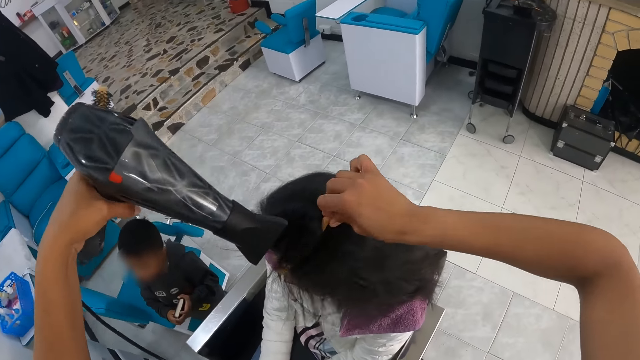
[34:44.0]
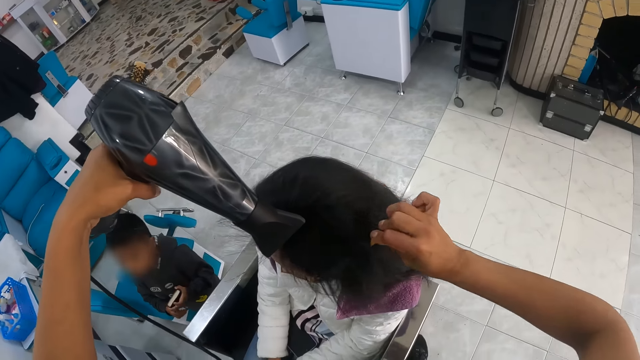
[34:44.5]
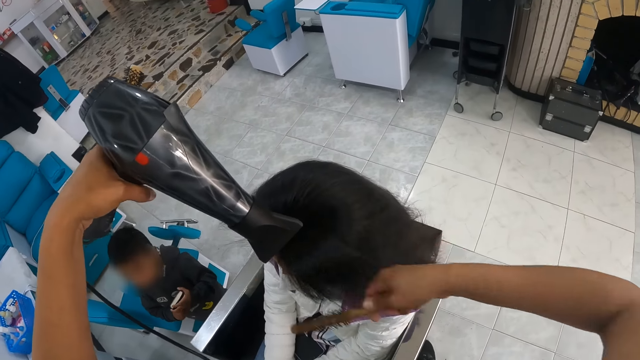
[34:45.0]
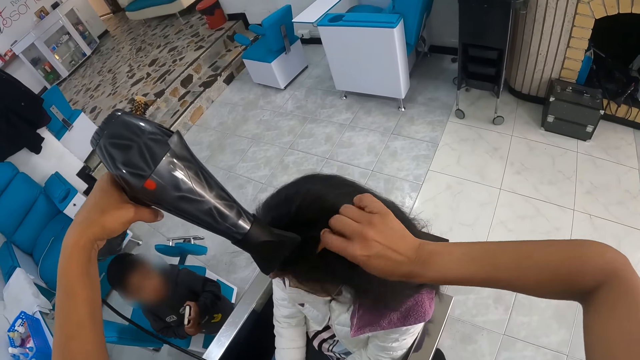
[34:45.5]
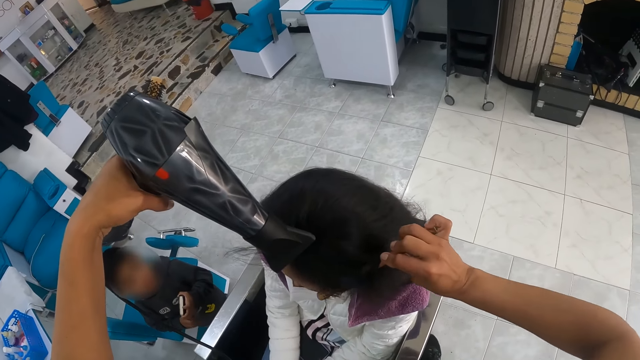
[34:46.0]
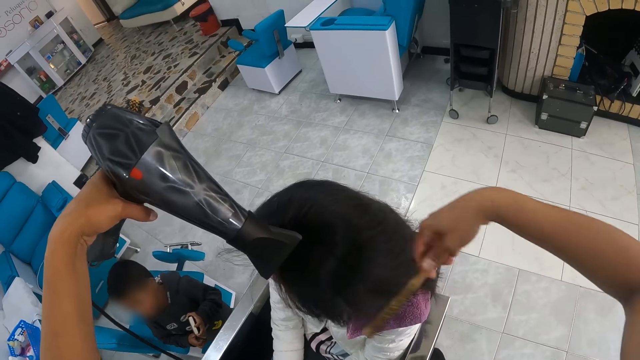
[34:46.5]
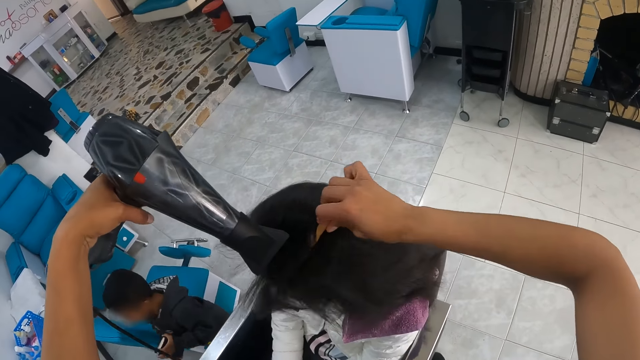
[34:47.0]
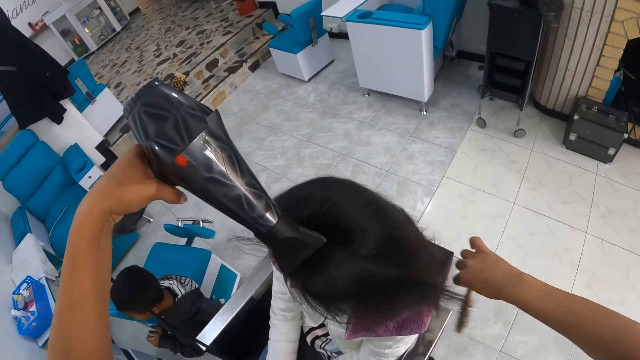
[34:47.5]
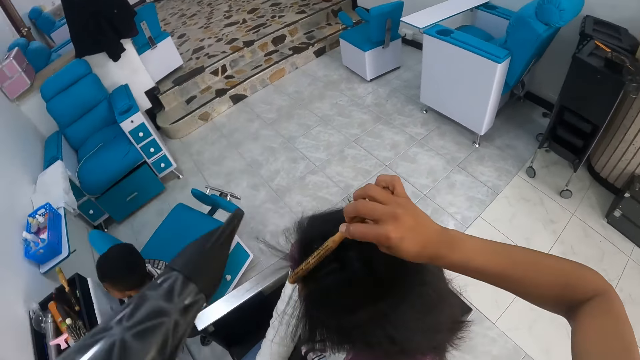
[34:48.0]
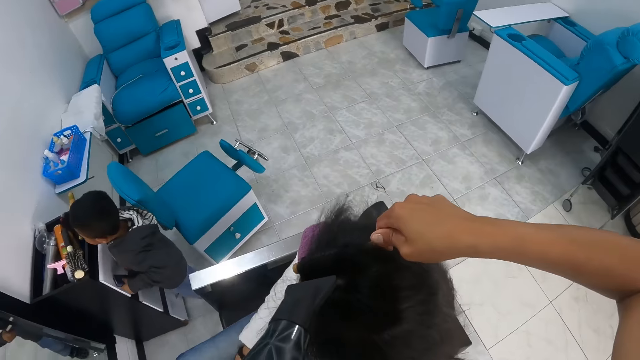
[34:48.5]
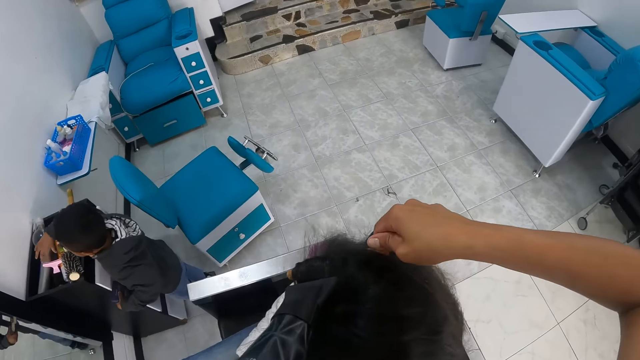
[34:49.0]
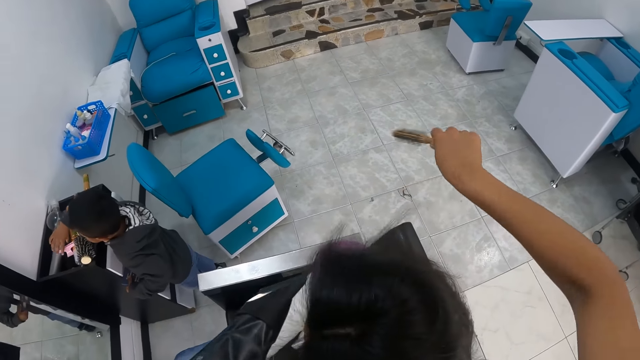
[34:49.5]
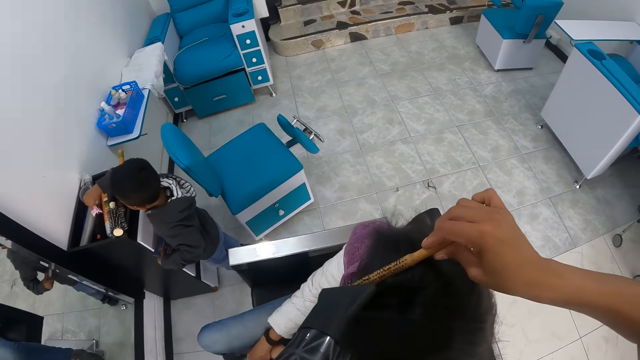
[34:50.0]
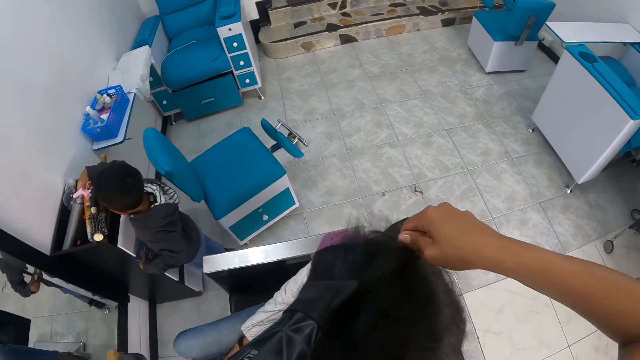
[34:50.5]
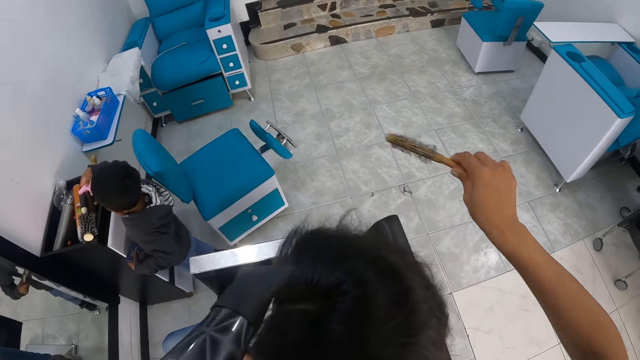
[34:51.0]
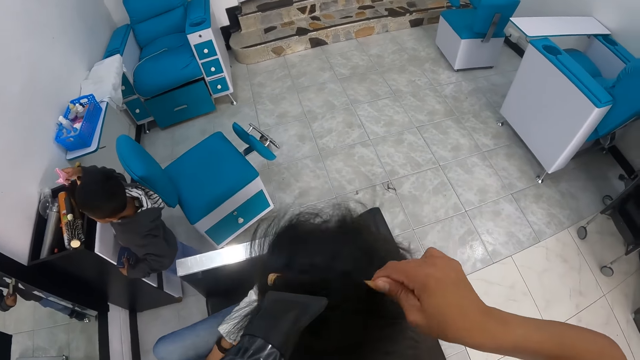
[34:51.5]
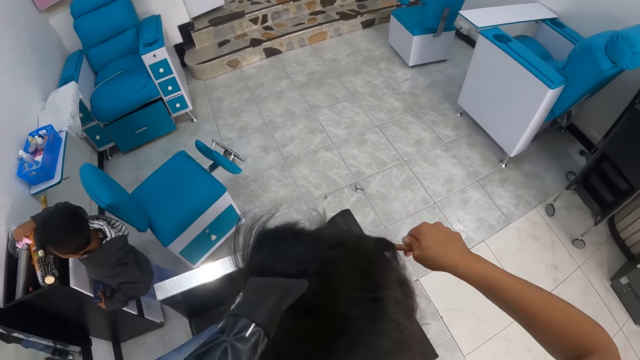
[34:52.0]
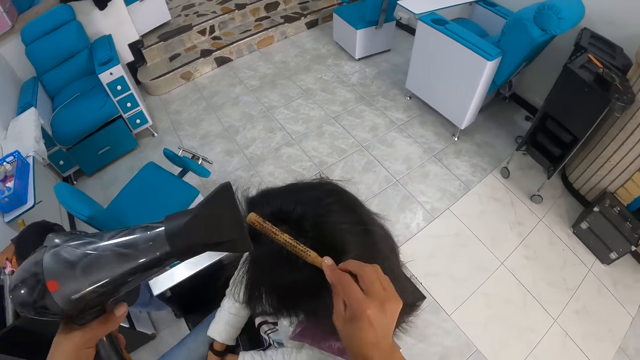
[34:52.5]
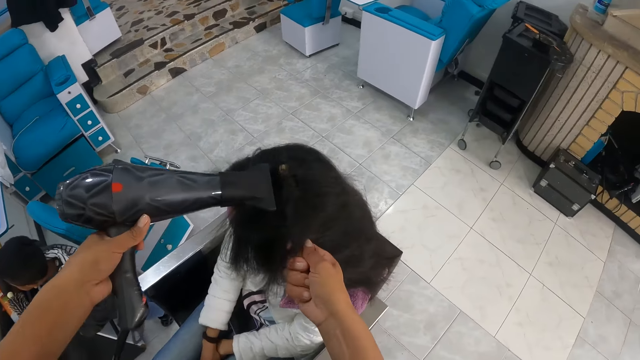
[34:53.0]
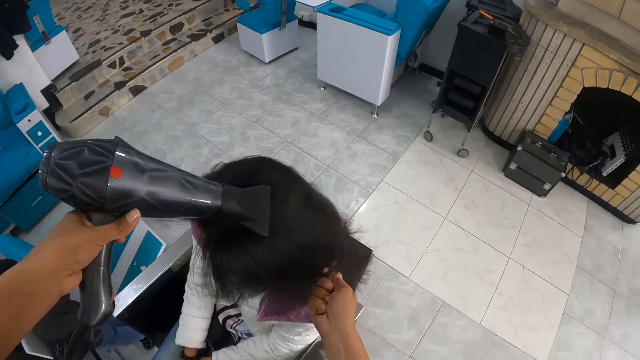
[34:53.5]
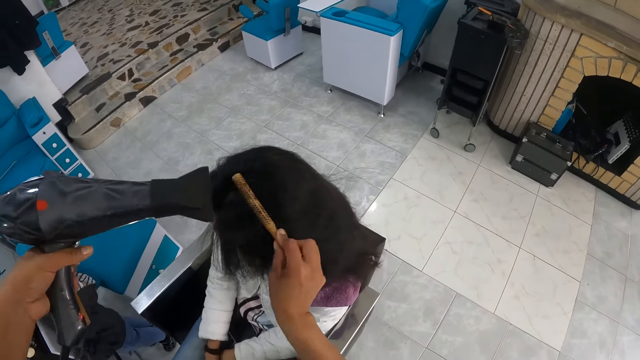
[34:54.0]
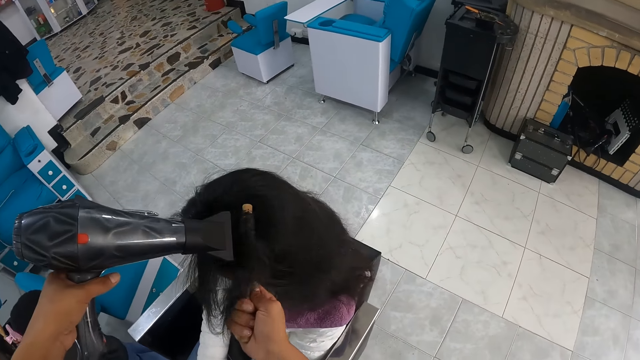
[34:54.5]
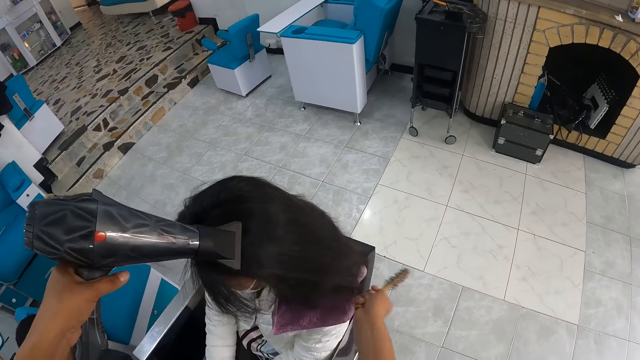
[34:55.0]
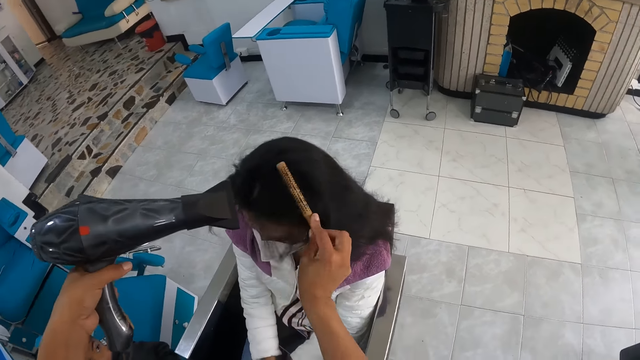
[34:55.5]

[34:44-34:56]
The baby picks up a hair clip from the salon trolley with his right hand.

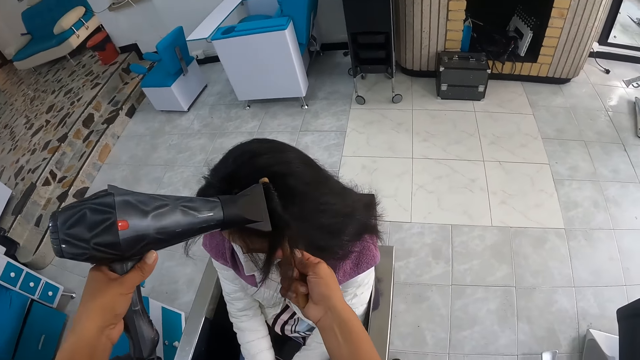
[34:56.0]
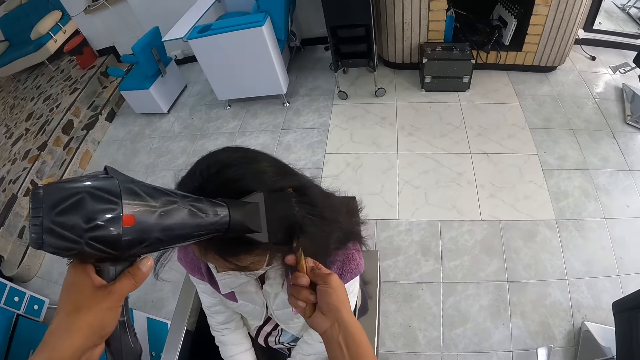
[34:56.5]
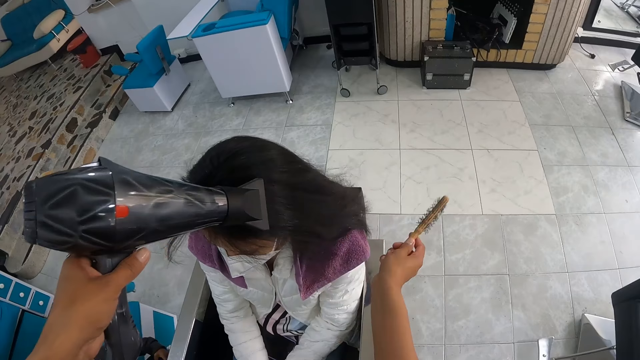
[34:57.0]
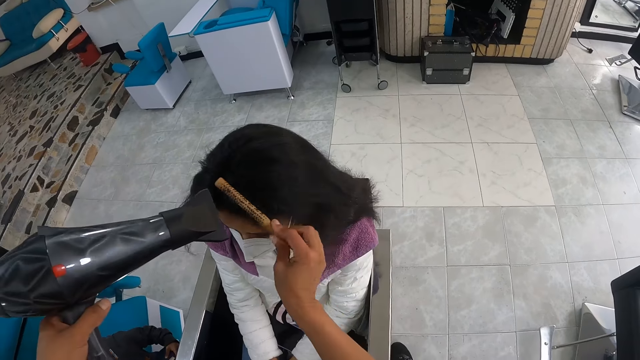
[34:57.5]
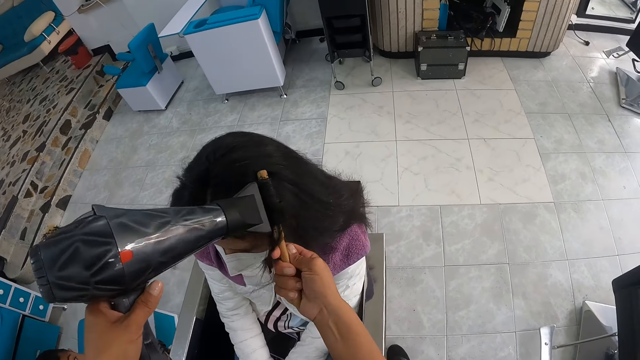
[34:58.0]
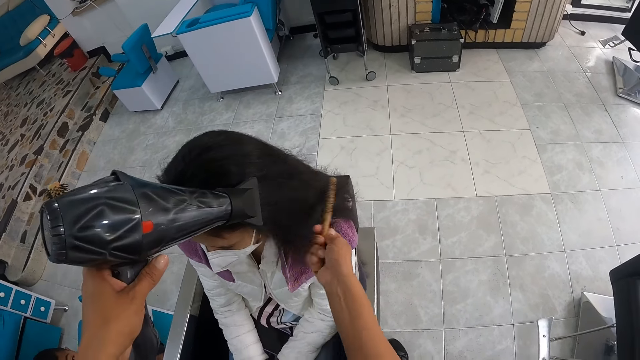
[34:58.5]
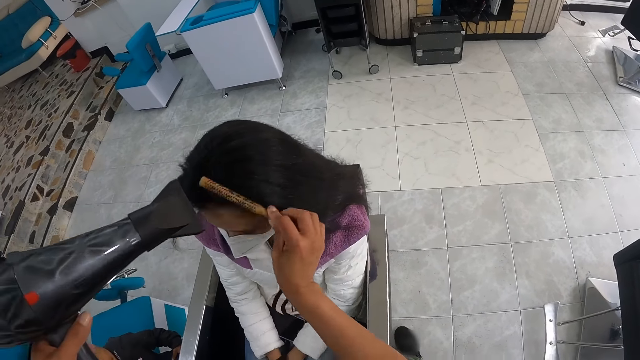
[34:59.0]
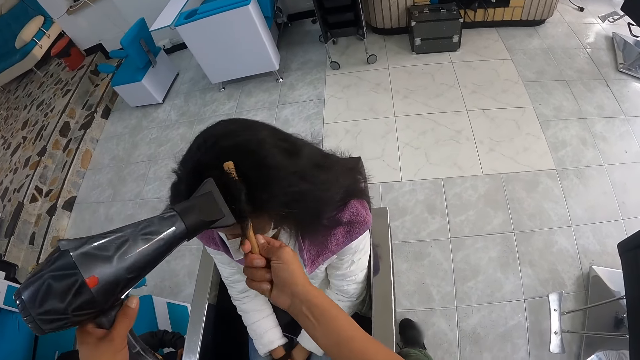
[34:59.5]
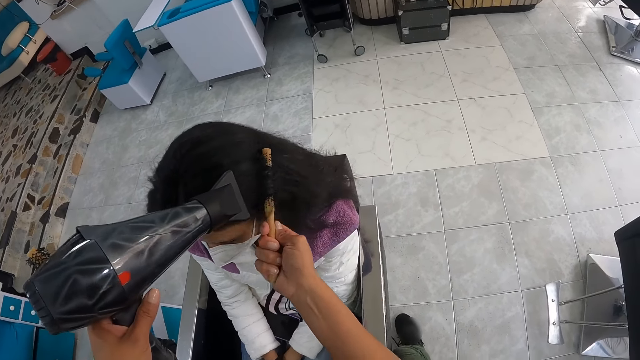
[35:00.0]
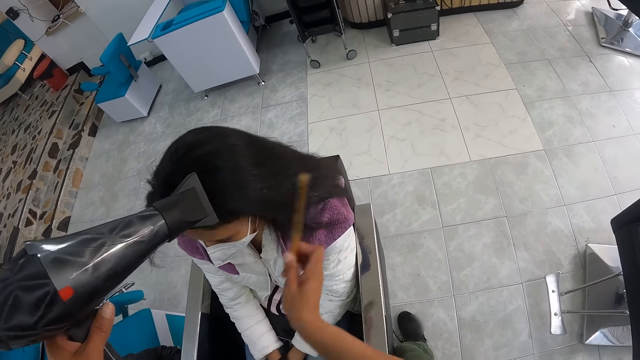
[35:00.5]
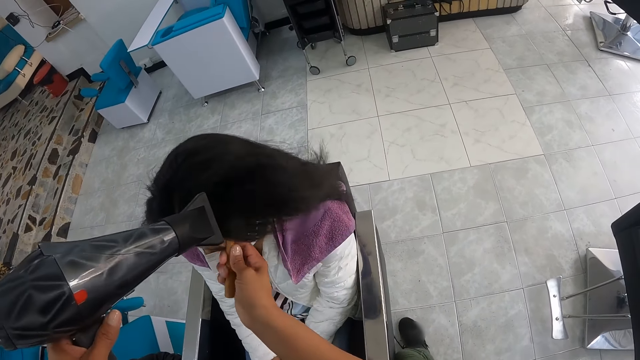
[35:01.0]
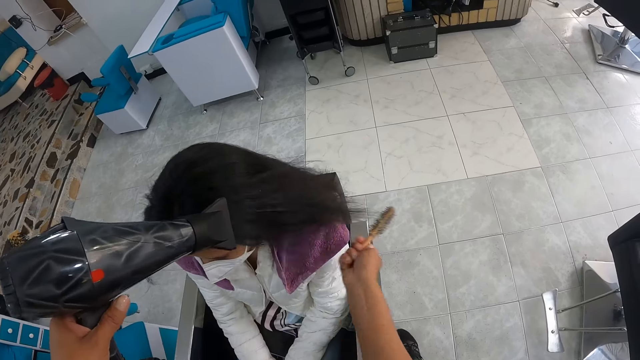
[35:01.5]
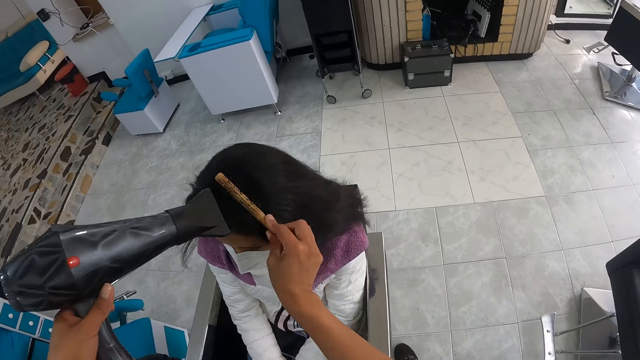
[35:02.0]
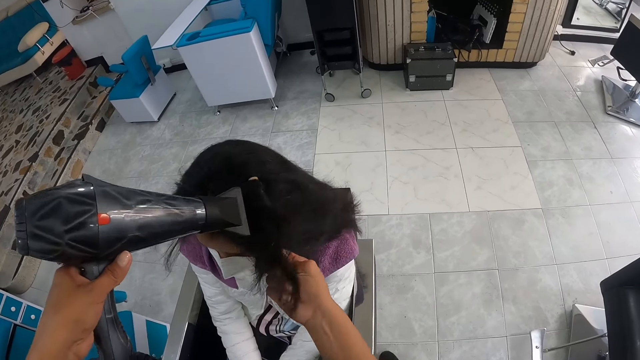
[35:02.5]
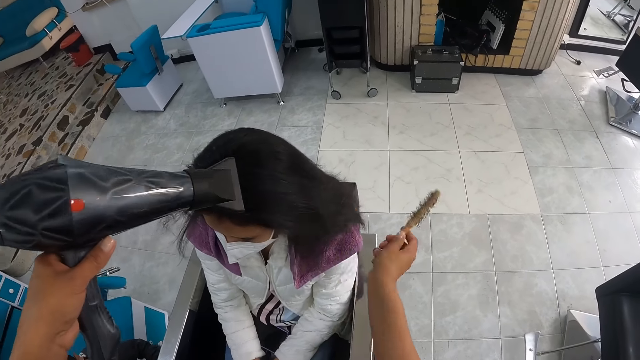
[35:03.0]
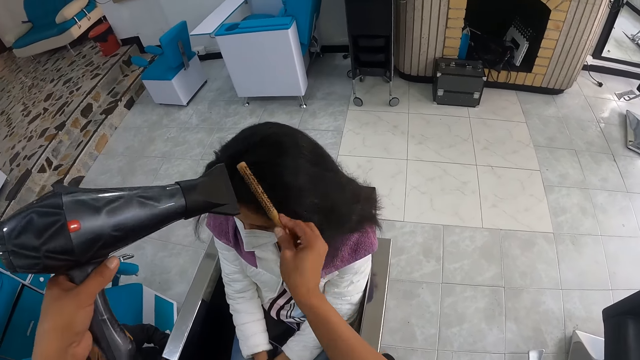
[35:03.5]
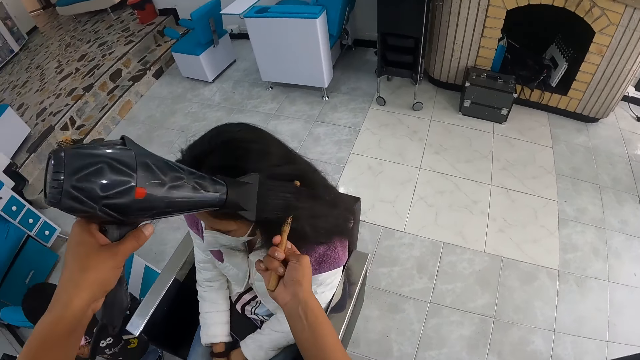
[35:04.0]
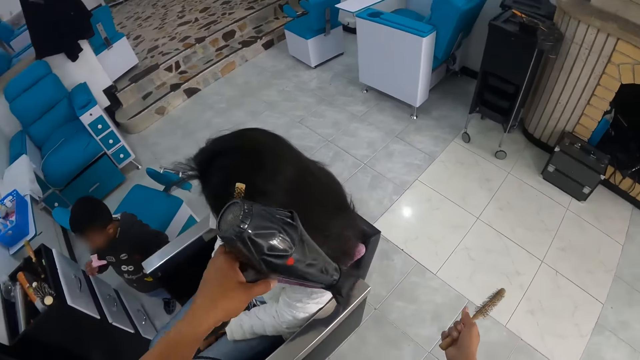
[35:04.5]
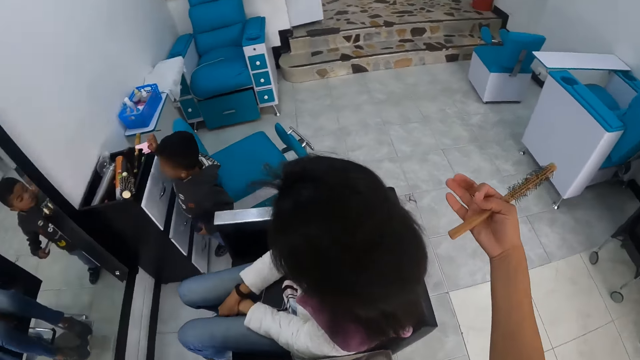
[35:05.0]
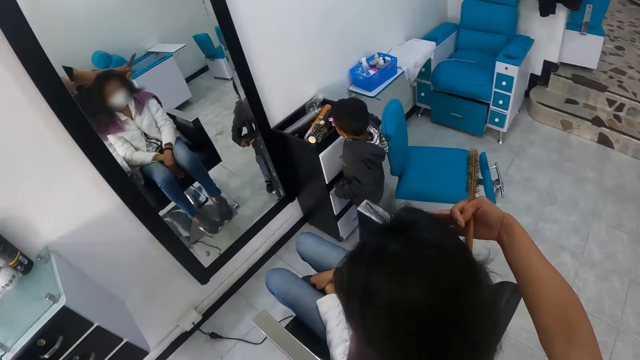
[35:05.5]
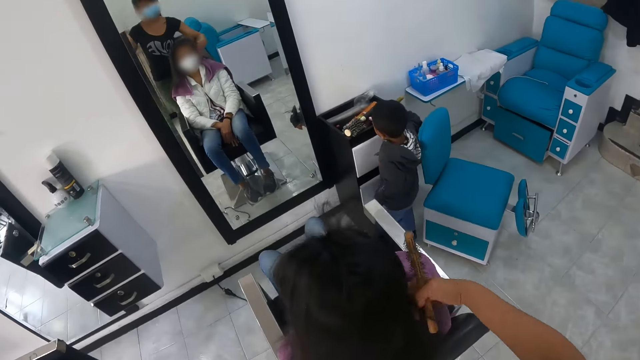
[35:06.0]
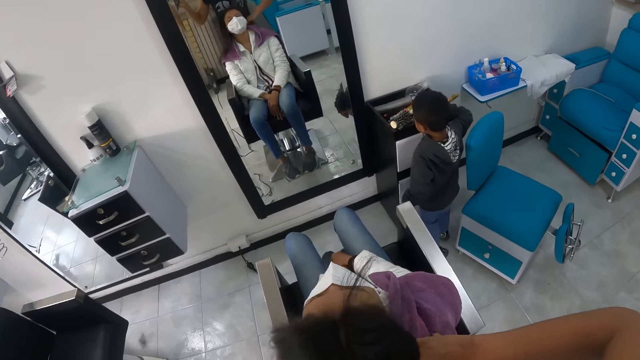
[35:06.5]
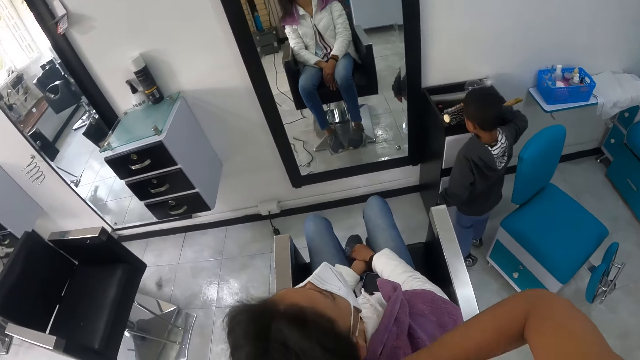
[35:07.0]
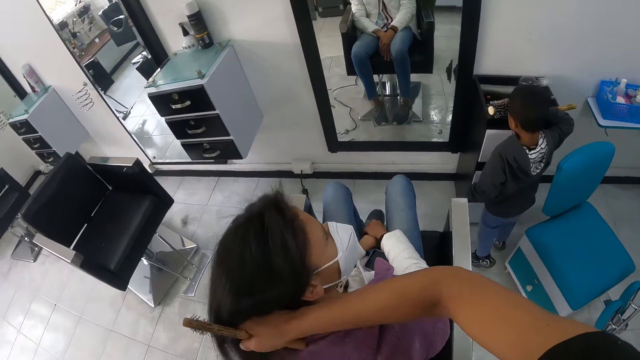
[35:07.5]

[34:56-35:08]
The camera wearer stares at a lady. She adjusts the hair of the lady with her right hand.
